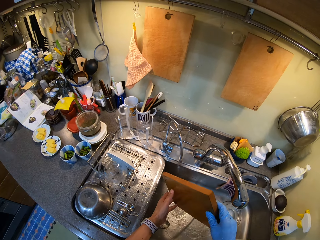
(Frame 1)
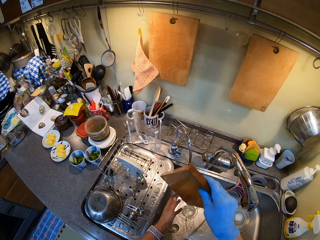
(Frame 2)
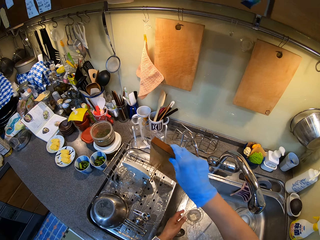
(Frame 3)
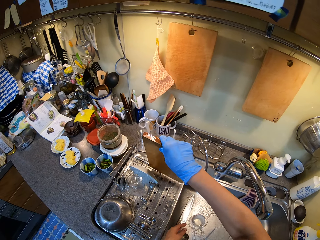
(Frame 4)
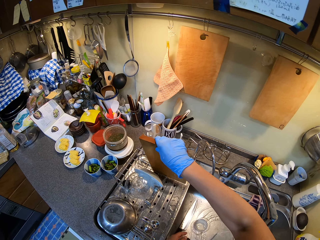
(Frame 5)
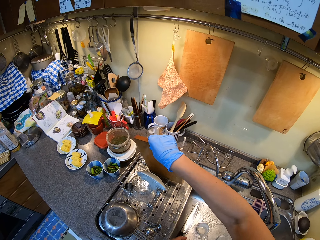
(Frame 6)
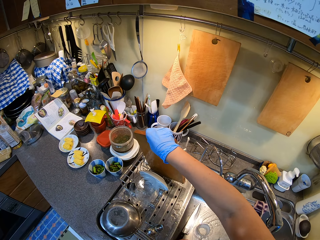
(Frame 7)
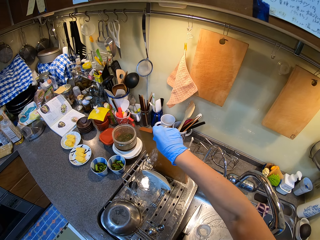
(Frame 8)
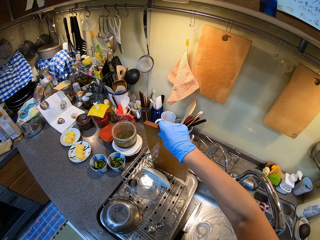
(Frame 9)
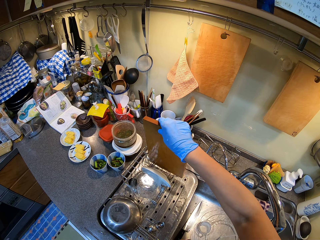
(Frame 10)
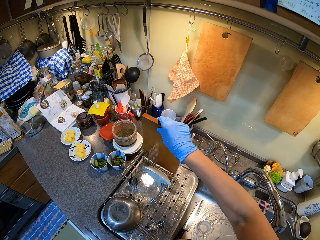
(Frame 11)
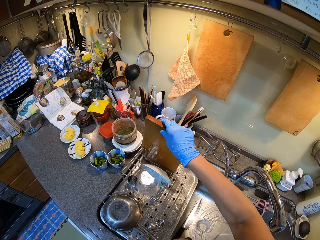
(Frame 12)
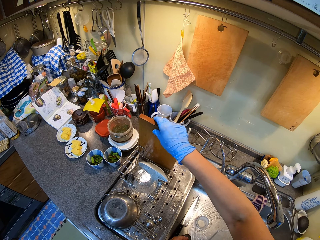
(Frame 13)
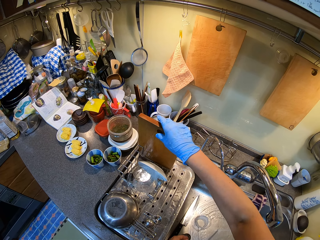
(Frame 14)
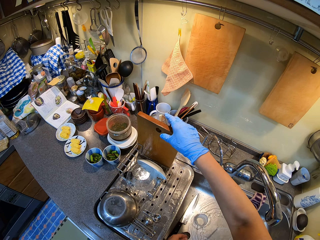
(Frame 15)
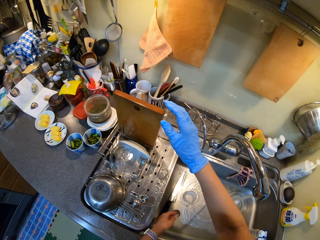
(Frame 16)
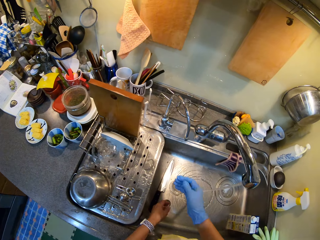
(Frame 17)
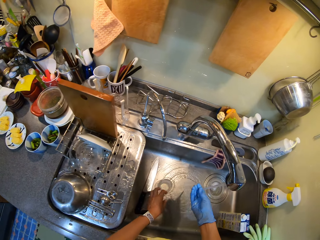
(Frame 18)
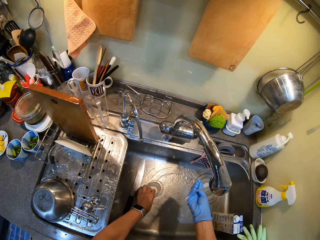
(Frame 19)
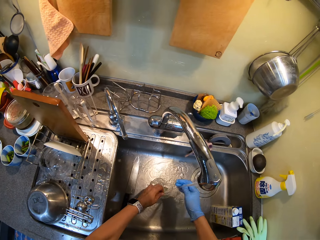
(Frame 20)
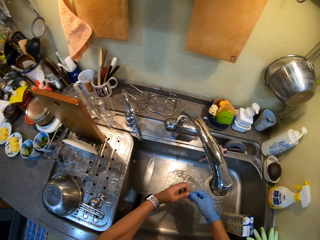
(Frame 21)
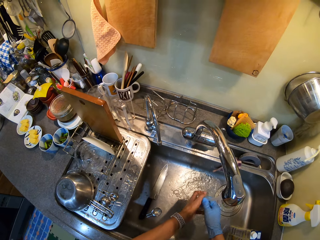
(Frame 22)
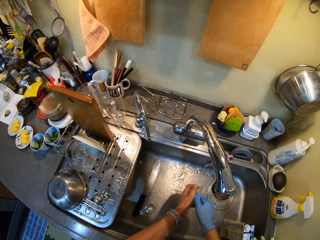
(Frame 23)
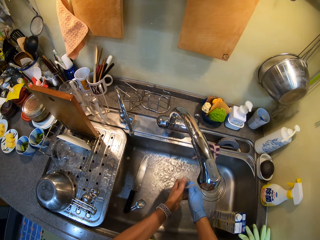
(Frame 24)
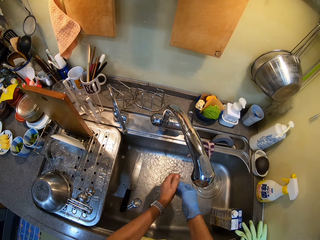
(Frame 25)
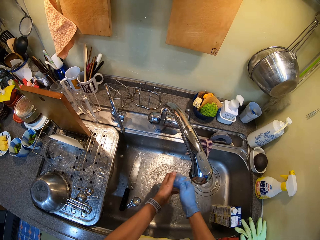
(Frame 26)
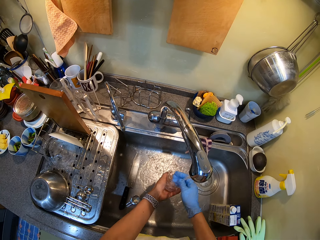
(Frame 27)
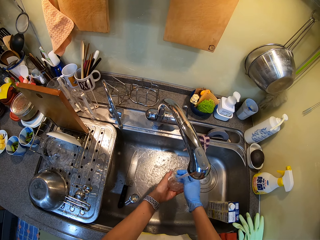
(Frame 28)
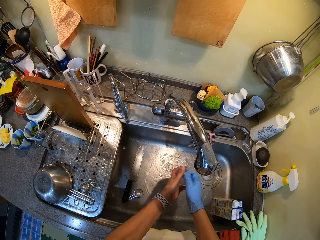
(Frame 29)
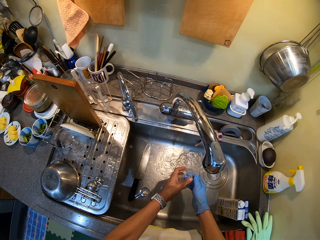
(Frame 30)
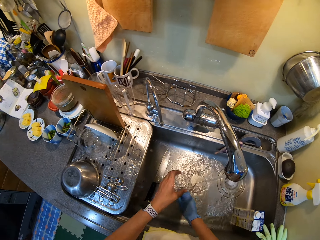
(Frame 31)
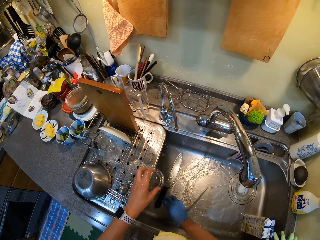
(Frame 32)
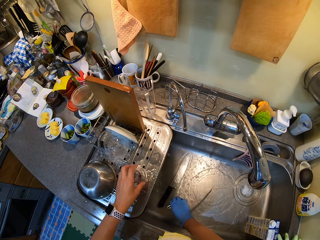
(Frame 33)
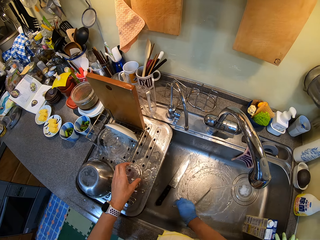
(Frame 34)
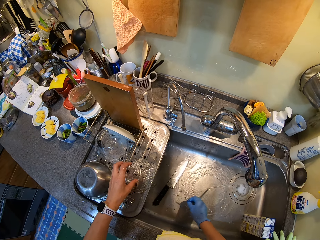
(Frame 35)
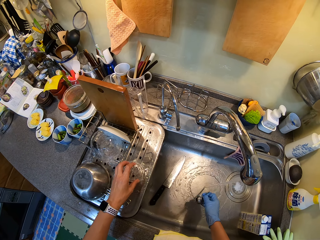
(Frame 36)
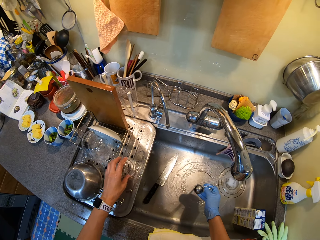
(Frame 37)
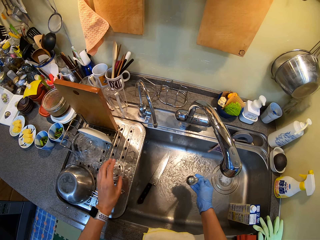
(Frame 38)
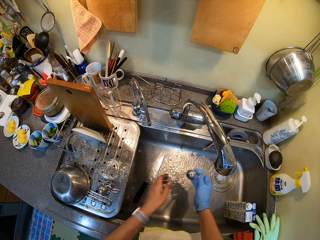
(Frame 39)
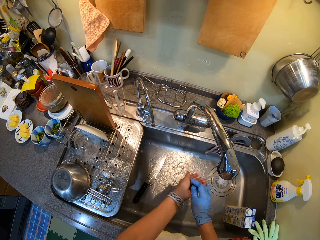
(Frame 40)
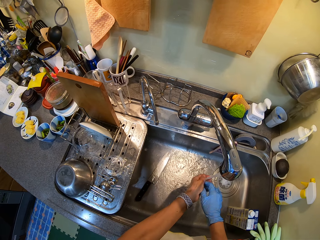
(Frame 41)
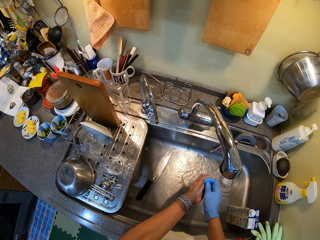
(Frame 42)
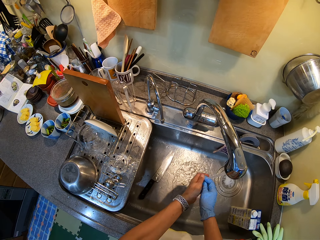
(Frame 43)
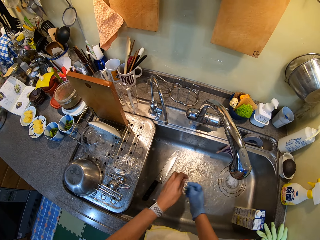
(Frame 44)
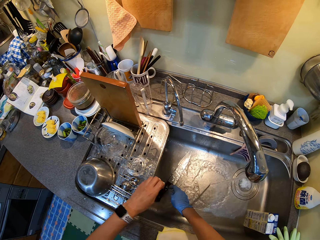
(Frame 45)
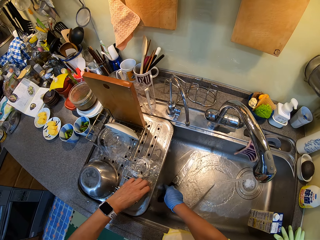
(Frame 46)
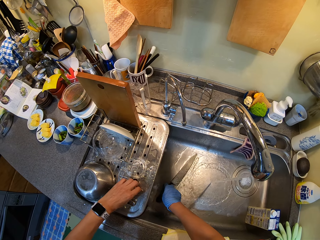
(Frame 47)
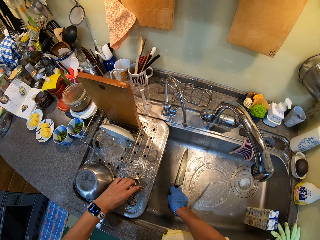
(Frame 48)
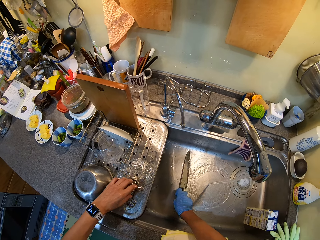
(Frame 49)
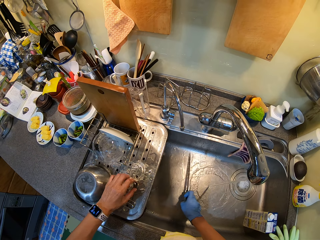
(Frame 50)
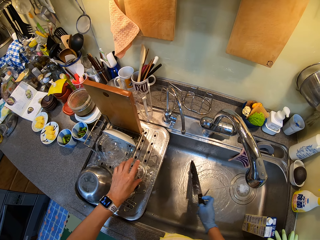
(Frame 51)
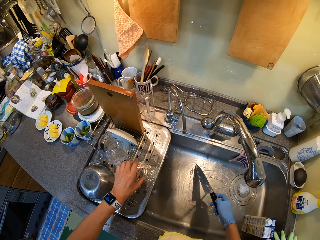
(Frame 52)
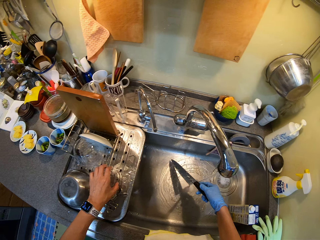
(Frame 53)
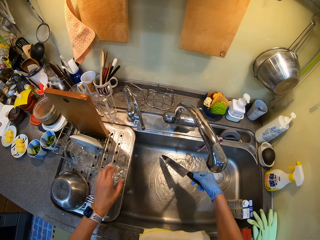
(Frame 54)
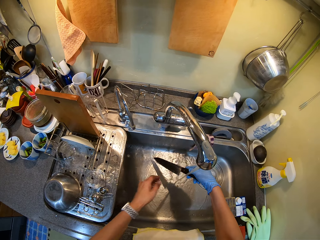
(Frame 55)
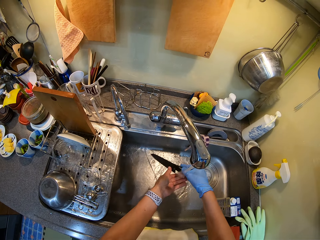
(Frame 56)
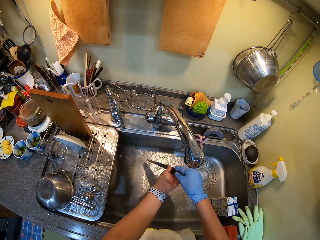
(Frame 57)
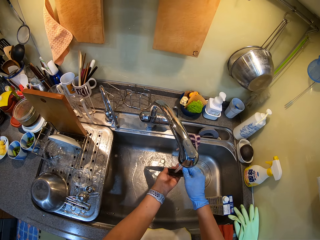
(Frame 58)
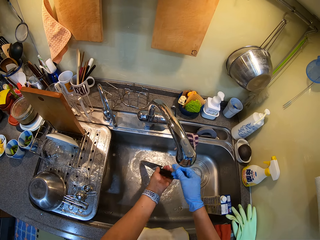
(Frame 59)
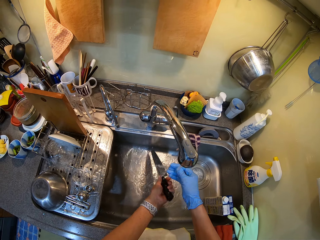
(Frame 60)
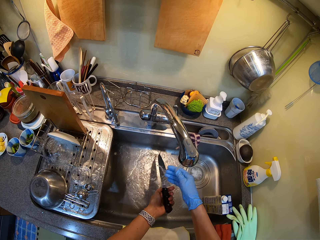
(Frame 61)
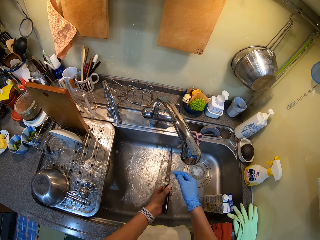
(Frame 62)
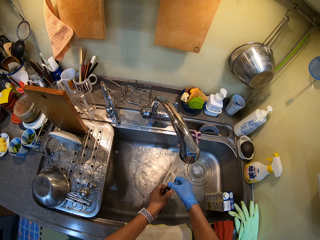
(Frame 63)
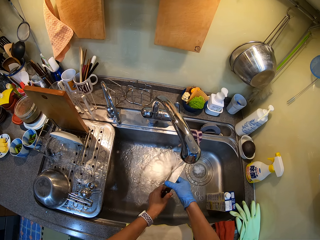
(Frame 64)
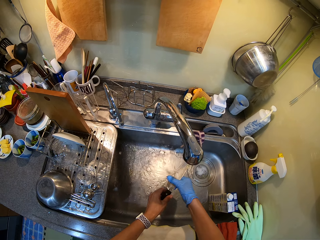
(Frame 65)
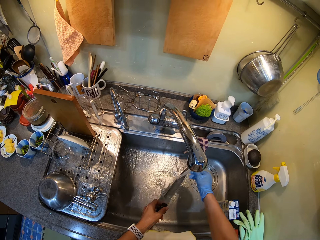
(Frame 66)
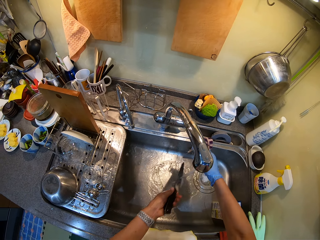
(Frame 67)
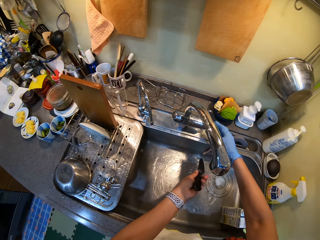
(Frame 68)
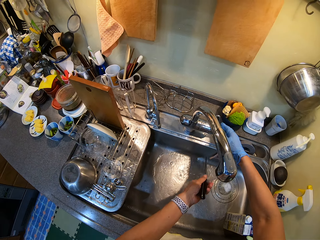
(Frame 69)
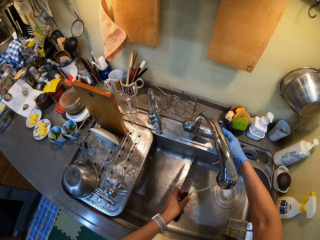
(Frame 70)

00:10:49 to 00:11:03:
The camera wearer puts the chopping board on the dish holder. They pick a glass and wash the glass. They put something on a rack. They wash the spoon and put the spoon on the dish holder. They pick up a knife. They wash the knife.

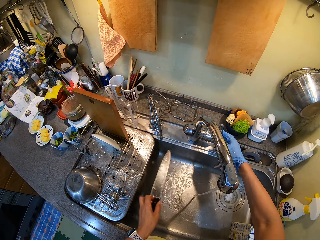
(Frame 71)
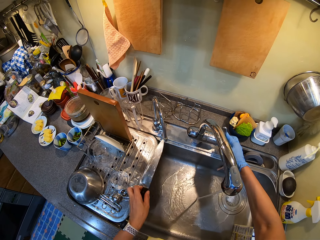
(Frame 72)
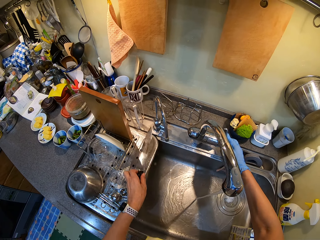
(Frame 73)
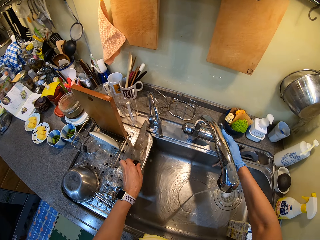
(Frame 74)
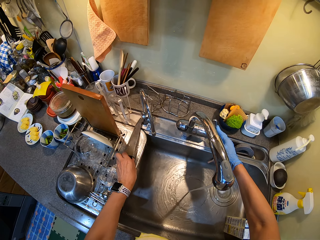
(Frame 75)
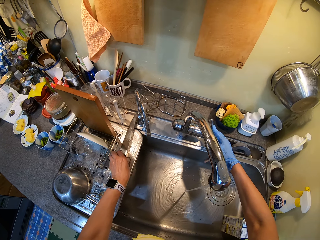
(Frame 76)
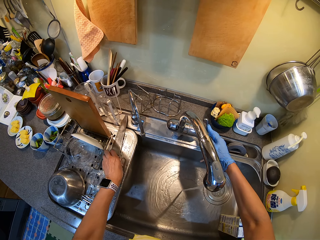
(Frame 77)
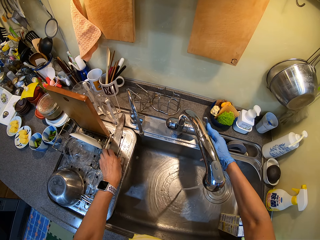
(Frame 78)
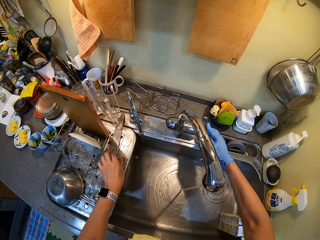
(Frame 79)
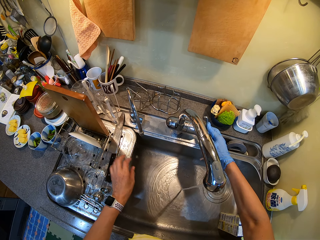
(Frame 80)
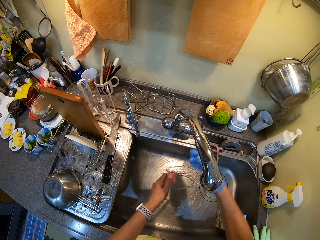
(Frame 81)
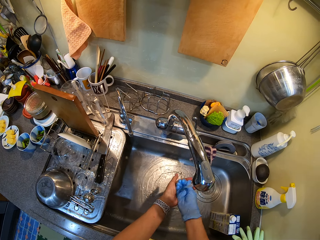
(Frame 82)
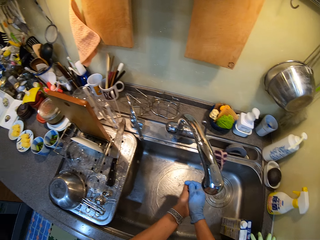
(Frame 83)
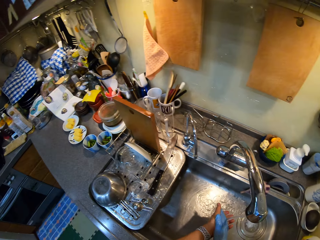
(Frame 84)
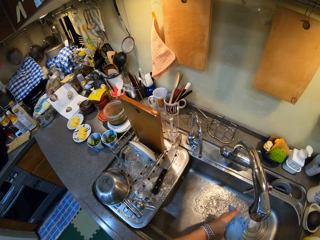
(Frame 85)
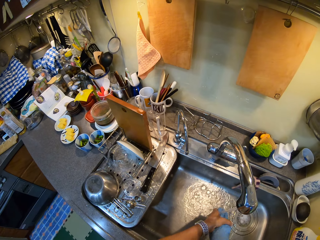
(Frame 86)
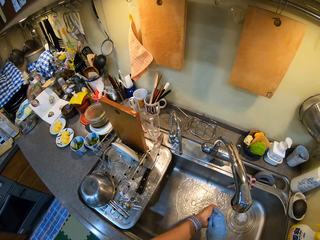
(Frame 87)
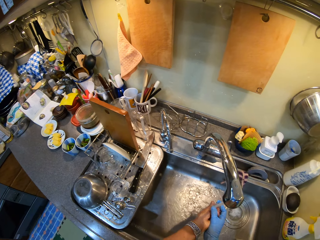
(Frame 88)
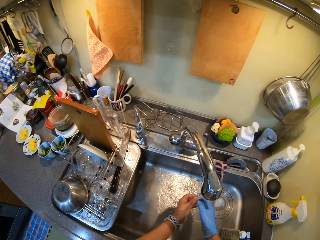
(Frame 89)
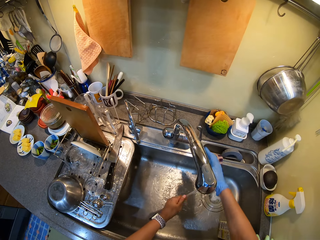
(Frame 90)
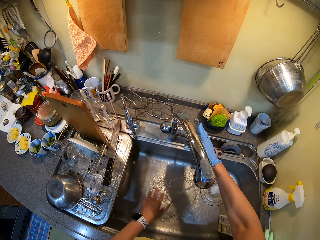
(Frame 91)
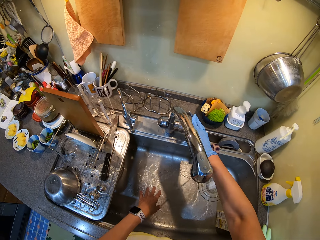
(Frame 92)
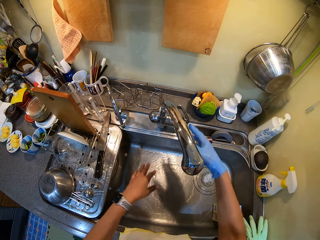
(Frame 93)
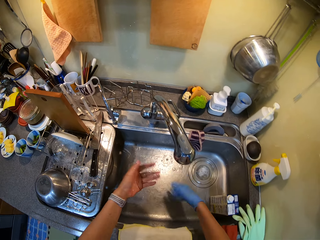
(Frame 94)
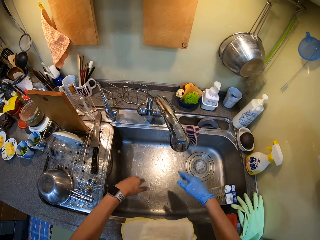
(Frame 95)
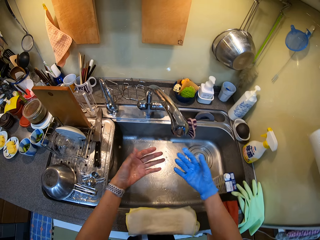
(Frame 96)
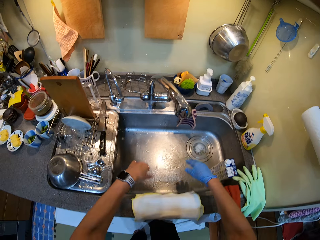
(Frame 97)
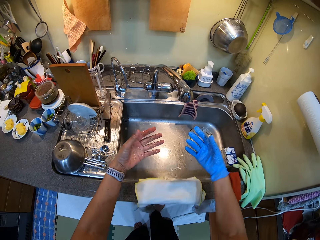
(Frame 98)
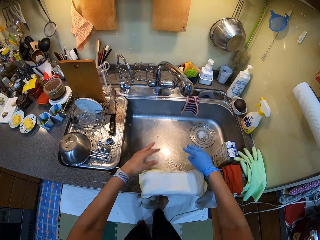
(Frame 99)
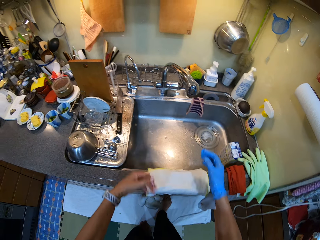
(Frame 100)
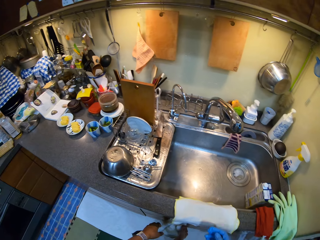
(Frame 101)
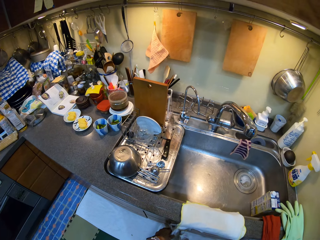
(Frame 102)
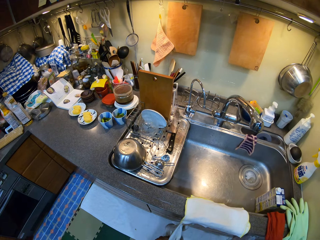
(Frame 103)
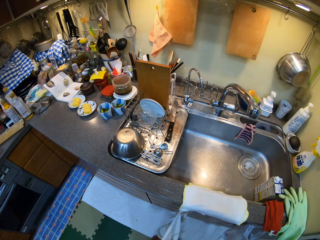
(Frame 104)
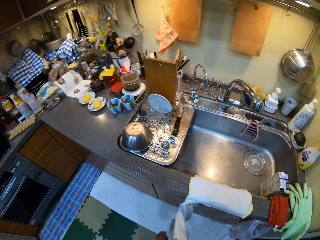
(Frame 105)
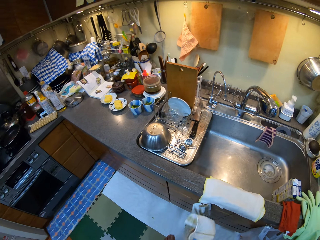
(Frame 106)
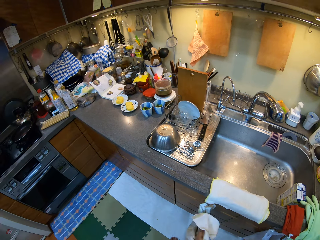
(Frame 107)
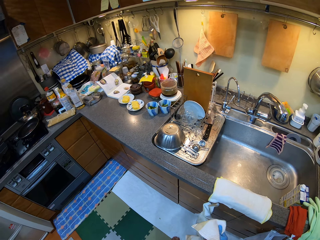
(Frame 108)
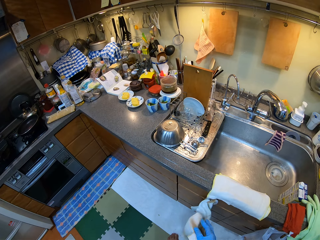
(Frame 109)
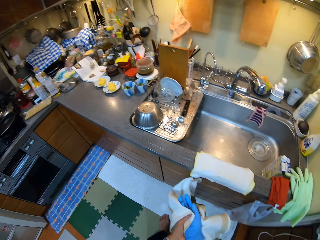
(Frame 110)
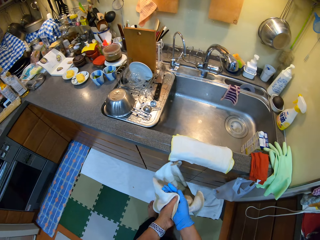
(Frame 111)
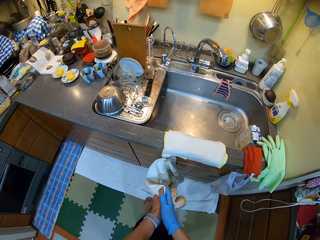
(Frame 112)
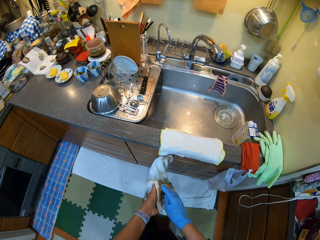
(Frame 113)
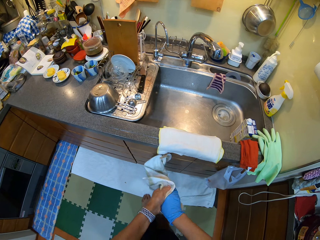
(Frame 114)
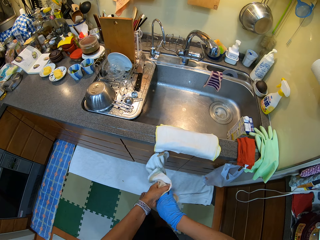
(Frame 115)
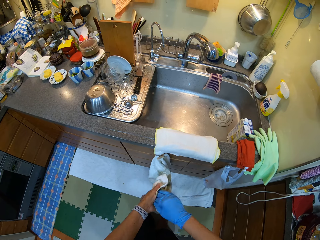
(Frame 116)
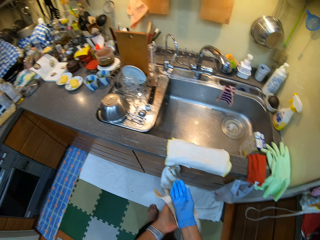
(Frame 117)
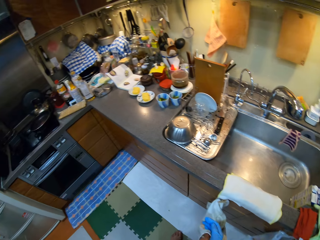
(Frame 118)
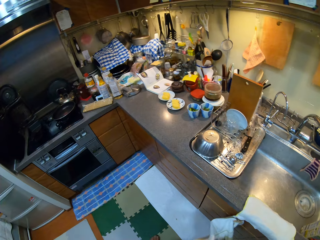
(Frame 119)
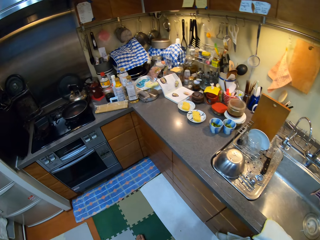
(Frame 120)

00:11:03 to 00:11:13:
The camera wearer puts the knife in the dish holder. They rinse the hands with tap water. They close the tap water. They wipe the hands with a towel.
